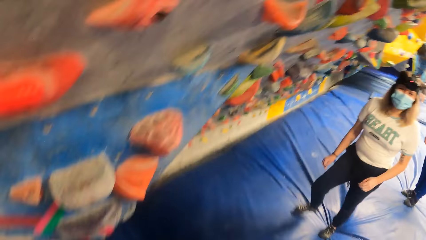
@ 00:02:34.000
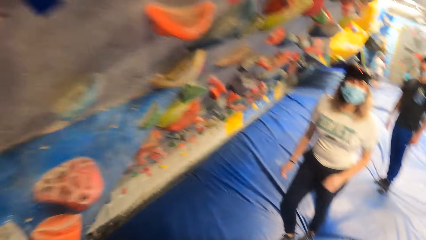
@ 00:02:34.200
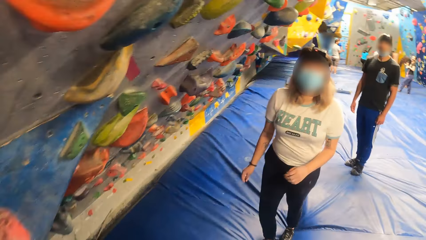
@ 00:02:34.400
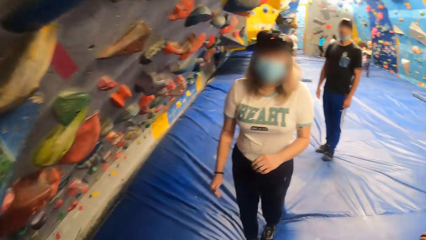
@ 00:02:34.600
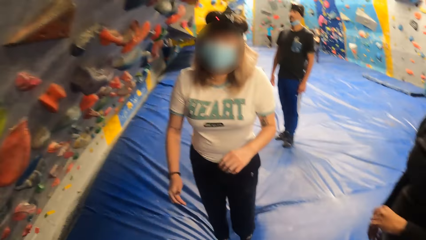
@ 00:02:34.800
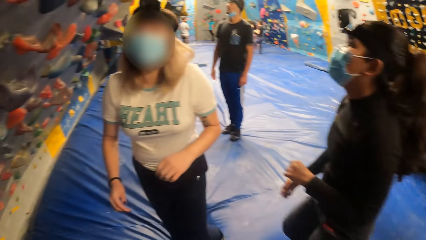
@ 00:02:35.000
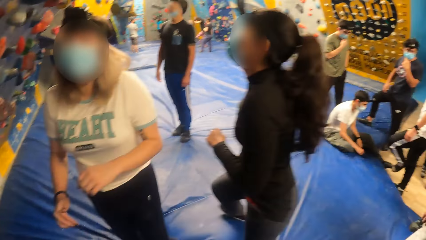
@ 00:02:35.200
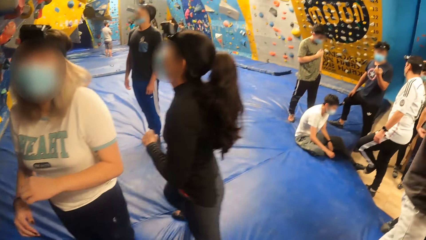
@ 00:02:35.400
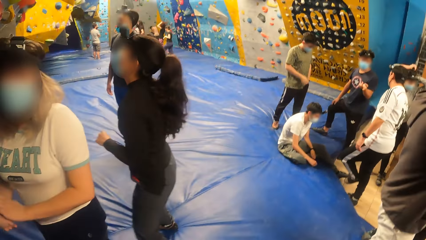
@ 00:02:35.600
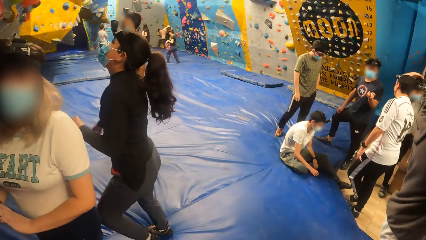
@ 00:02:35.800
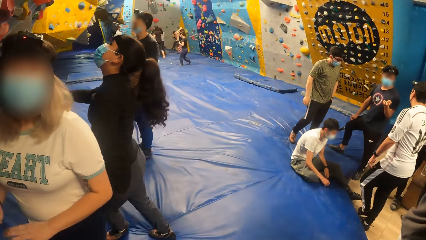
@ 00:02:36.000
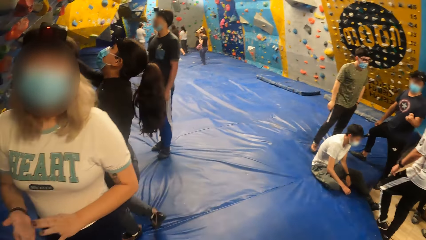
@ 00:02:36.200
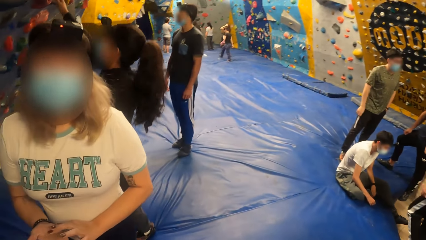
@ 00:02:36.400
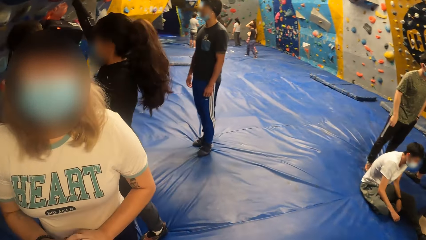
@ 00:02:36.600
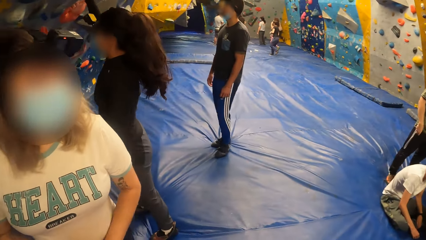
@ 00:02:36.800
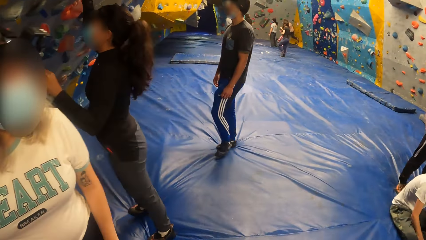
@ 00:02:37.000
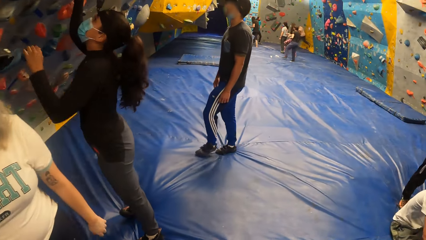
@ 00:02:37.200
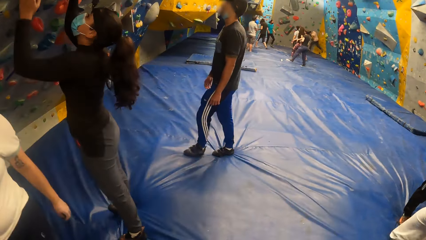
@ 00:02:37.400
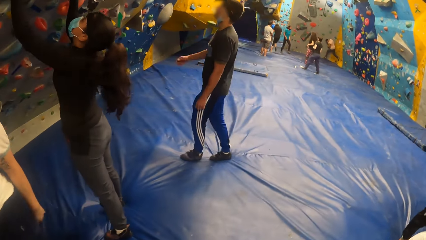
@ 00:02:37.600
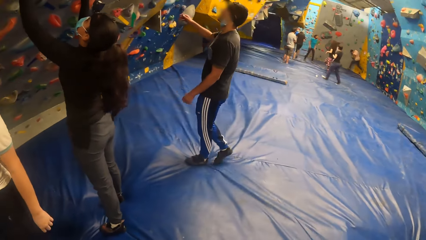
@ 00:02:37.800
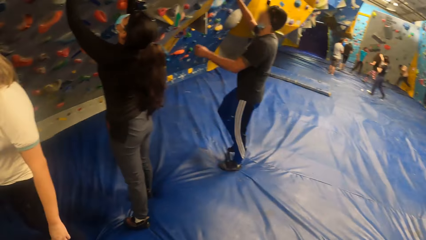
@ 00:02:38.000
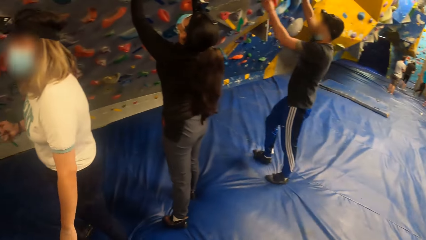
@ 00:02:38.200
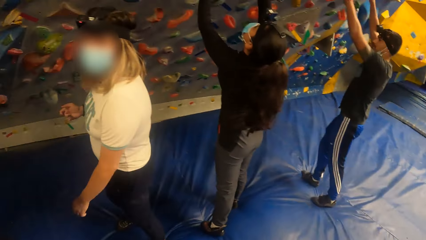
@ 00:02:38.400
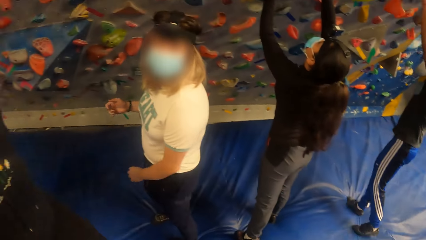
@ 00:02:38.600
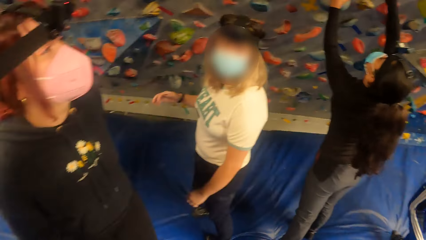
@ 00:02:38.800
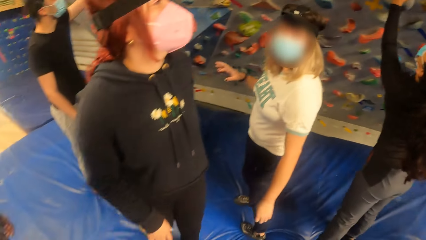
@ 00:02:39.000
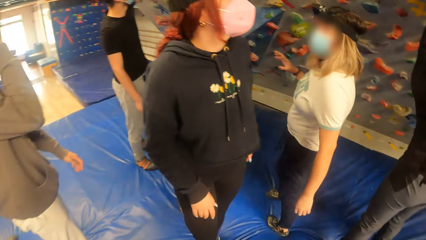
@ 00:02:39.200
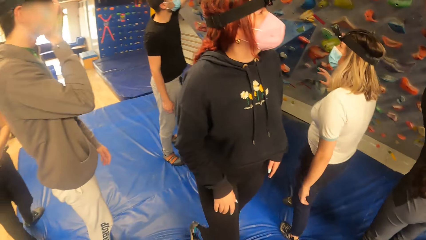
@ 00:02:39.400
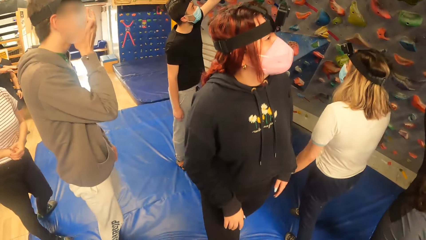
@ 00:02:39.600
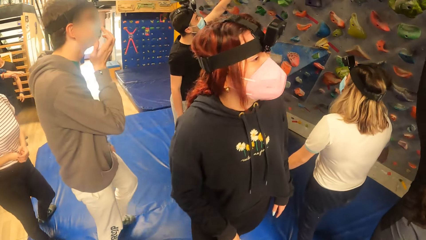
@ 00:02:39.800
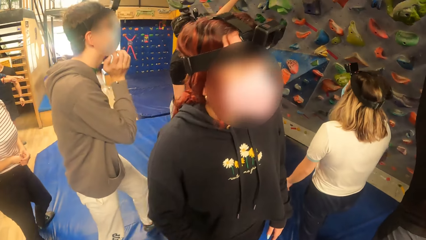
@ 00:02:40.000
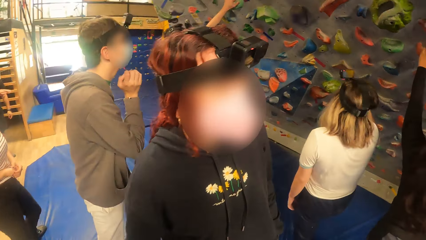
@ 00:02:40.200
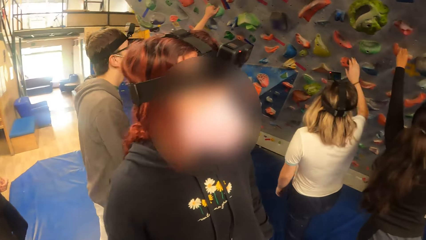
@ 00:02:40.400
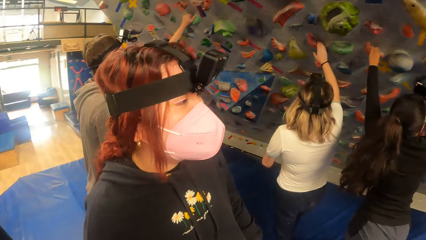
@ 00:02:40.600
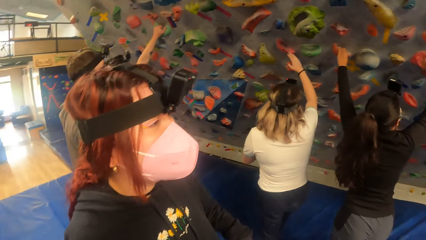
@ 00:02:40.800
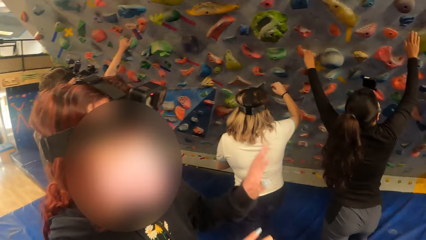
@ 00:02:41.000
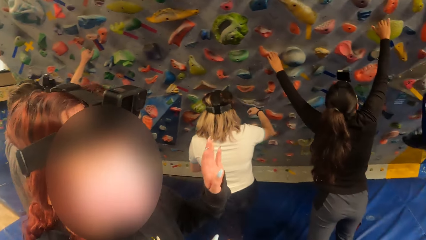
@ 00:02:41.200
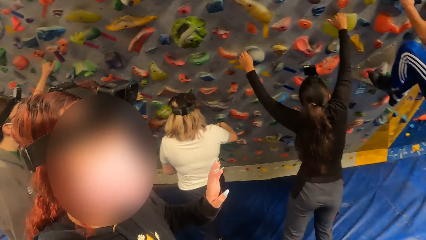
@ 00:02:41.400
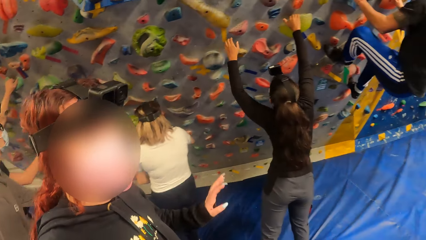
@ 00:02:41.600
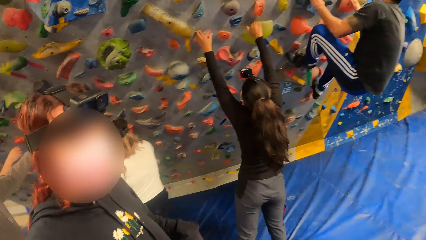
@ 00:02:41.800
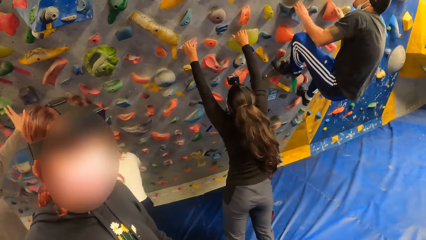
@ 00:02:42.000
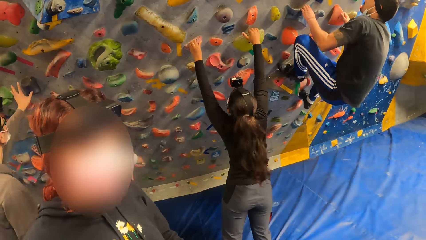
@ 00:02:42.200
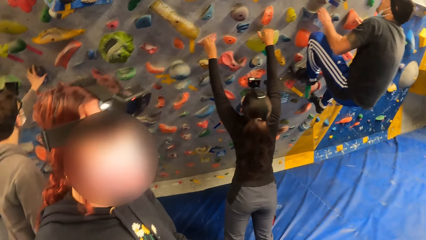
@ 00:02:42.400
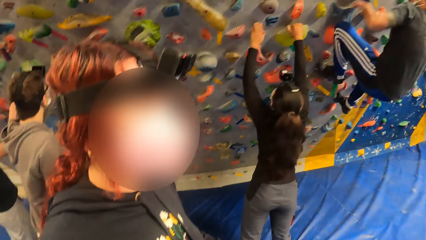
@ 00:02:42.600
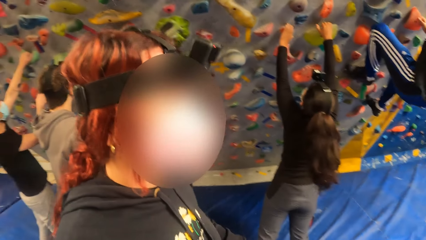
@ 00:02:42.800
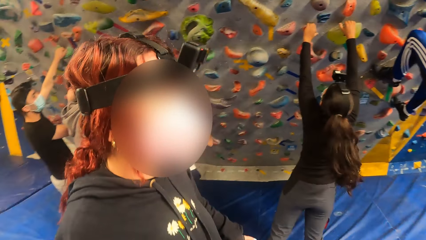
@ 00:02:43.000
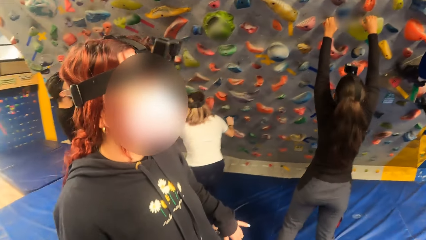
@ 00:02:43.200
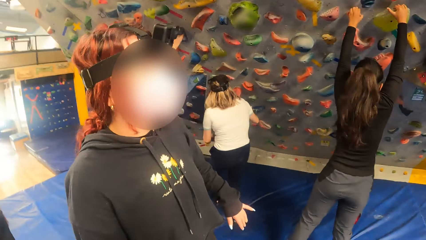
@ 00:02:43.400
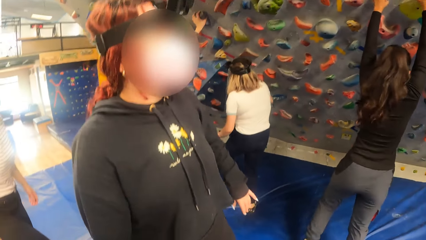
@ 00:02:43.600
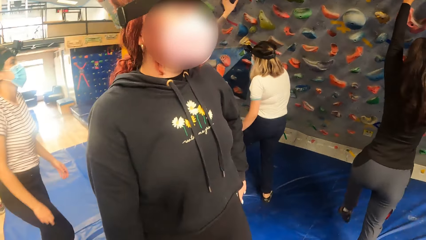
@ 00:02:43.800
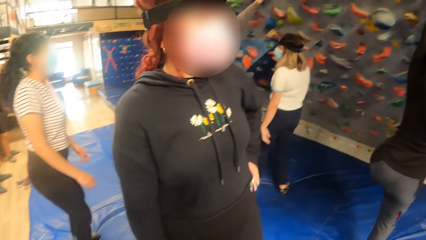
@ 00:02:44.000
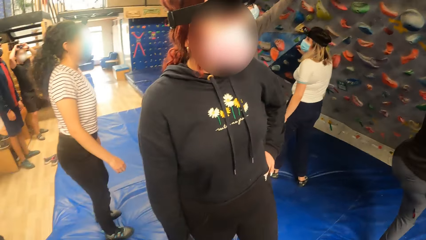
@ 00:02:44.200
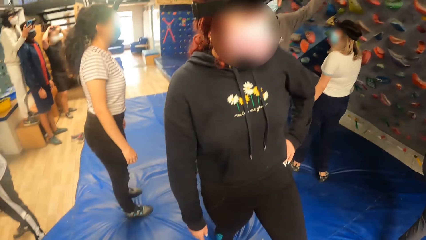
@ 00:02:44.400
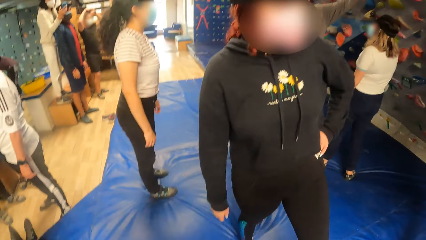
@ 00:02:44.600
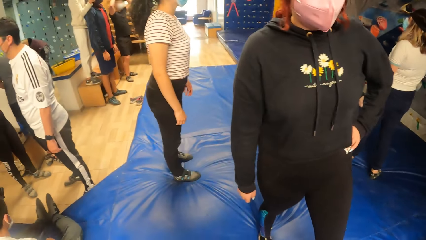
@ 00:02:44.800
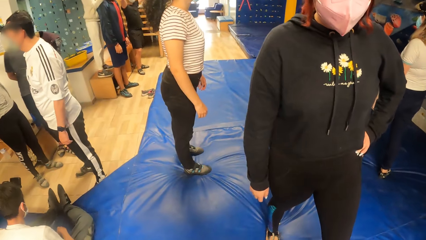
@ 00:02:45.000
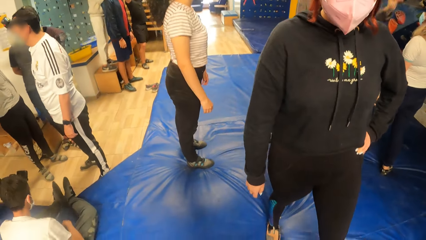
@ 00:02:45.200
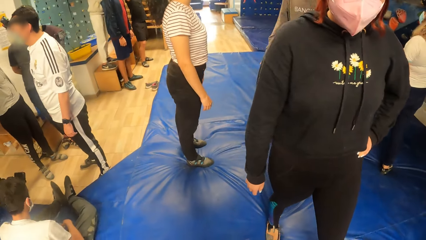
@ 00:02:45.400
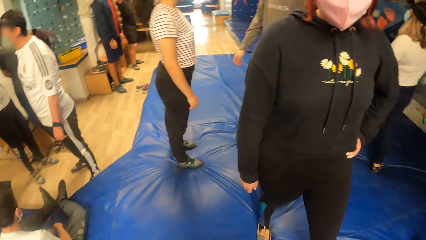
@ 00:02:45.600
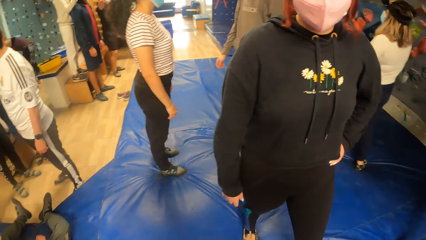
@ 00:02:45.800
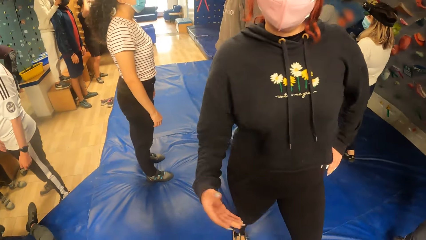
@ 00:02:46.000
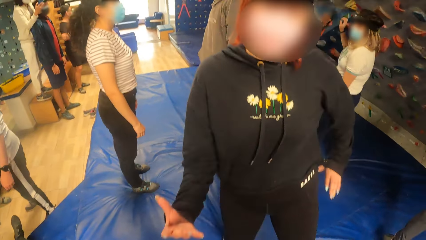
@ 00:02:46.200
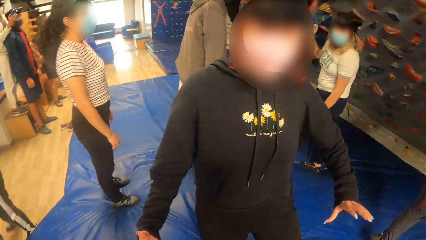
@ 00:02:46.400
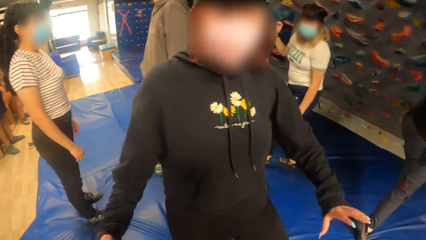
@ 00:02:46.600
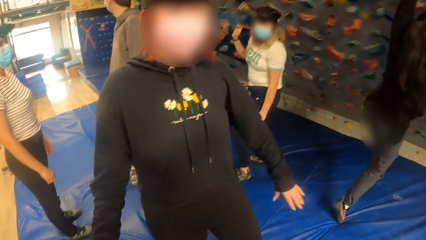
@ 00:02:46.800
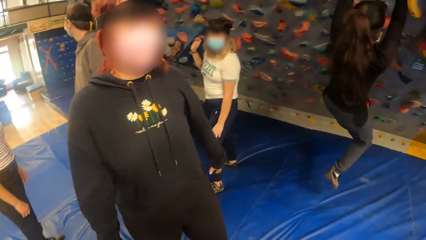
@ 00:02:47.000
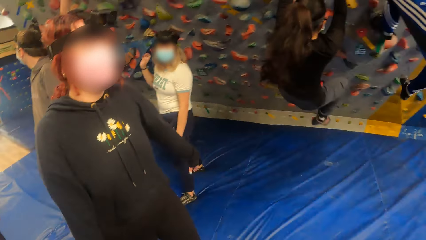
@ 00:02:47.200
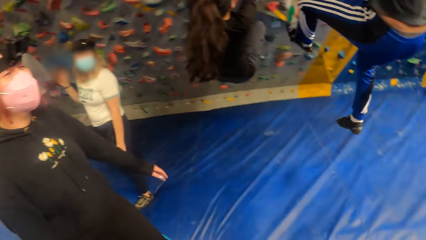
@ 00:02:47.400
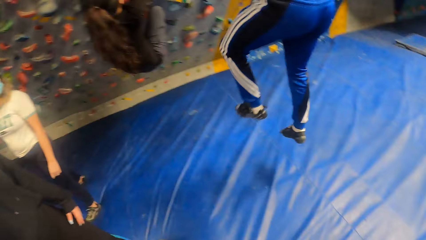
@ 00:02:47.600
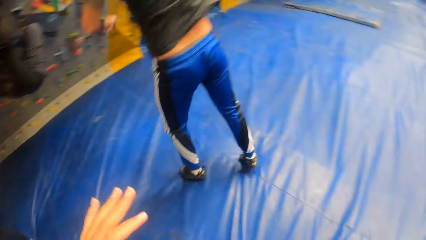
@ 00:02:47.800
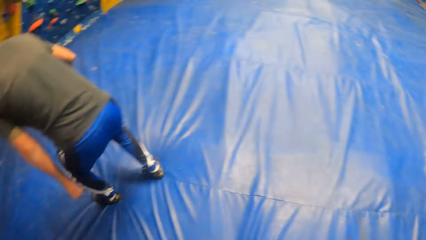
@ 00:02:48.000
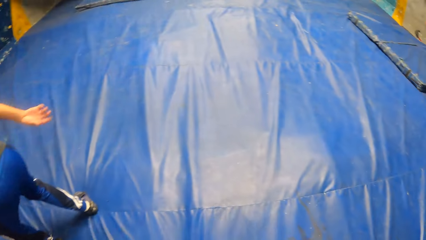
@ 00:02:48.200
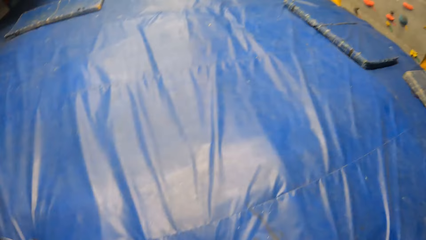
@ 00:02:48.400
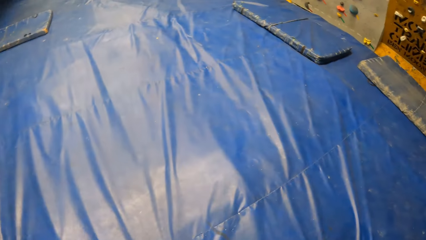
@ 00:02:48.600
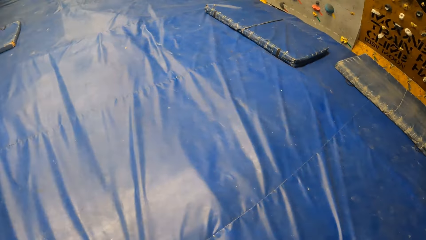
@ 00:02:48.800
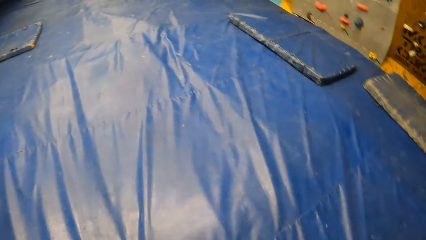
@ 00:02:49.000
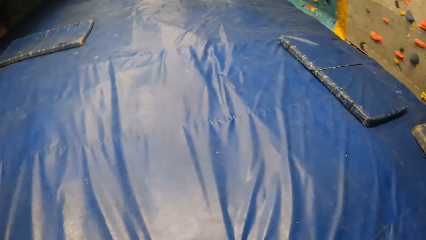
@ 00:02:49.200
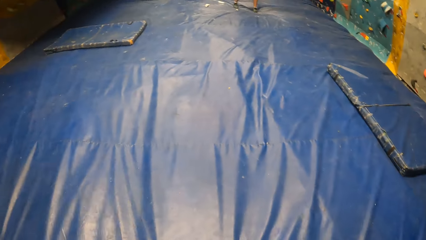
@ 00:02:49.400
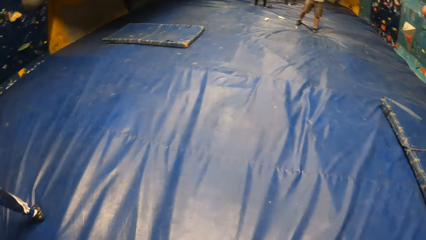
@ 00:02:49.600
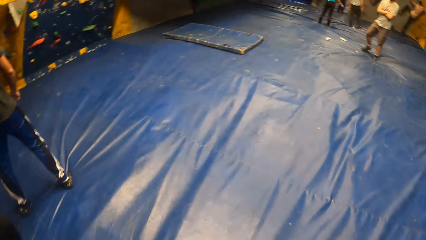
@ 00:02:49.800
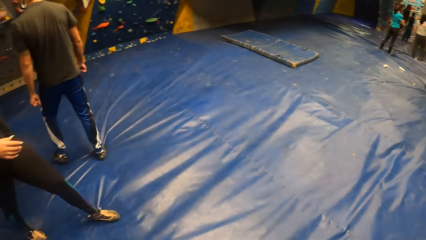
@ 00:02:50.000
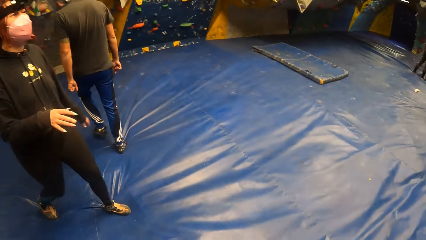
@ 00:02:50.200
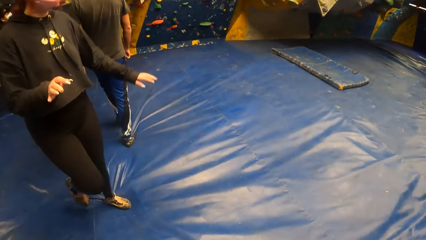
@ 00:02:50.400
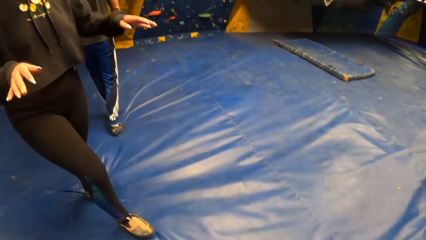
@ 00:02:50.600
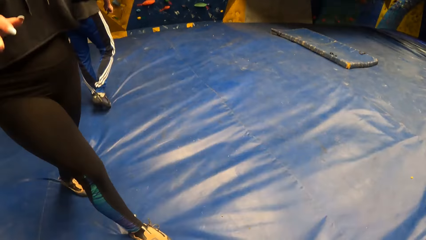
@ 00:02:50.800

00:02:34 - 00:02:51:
The camera wearer lands on the floor on her feet. She jumps down. She interacts with a woman. She interacts with another woman.
